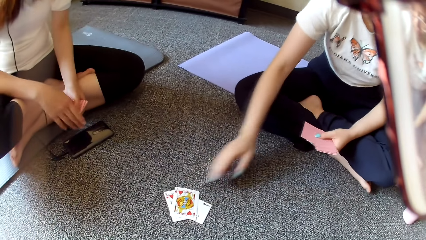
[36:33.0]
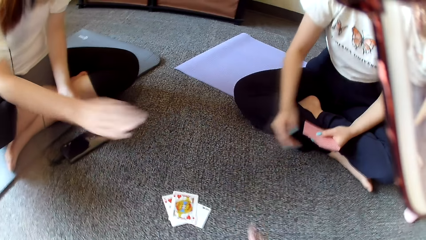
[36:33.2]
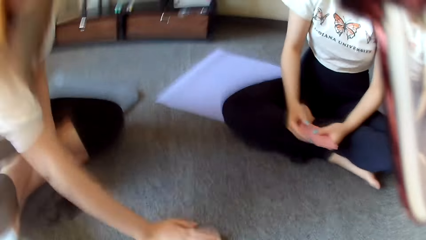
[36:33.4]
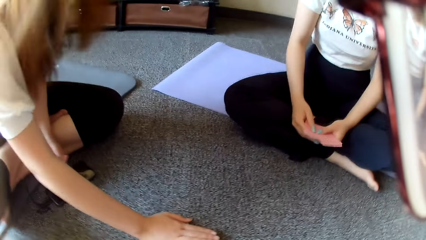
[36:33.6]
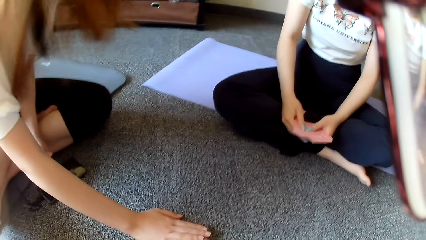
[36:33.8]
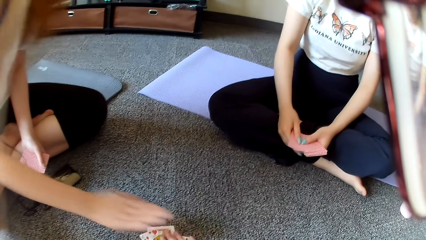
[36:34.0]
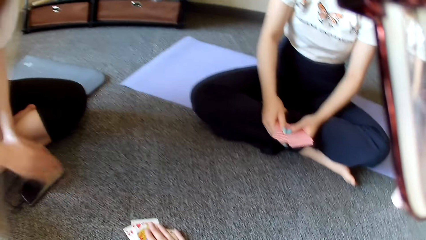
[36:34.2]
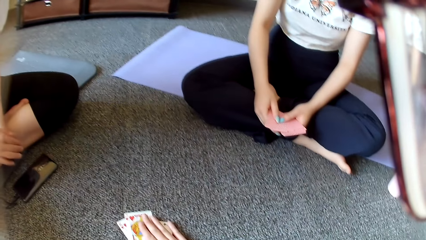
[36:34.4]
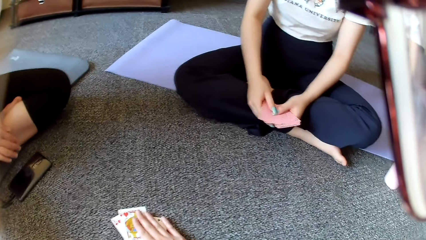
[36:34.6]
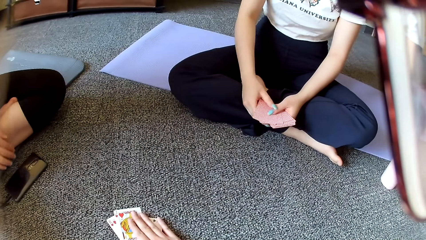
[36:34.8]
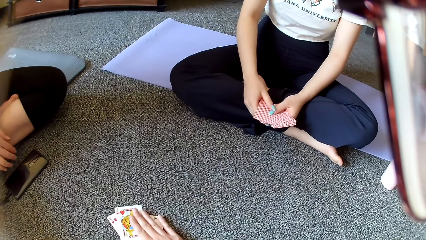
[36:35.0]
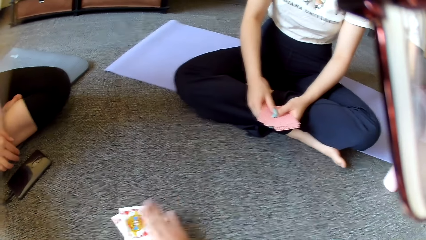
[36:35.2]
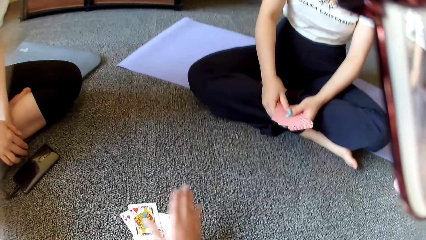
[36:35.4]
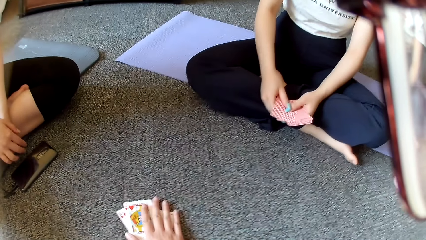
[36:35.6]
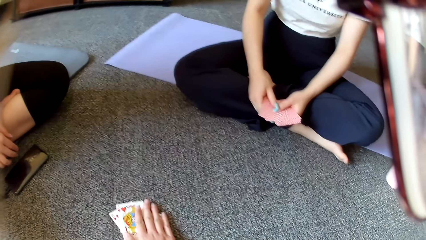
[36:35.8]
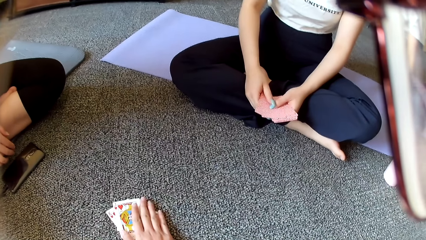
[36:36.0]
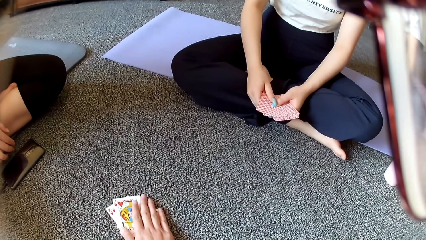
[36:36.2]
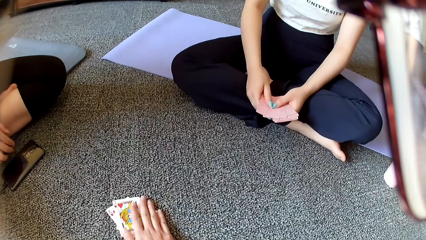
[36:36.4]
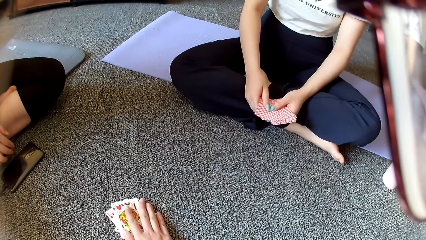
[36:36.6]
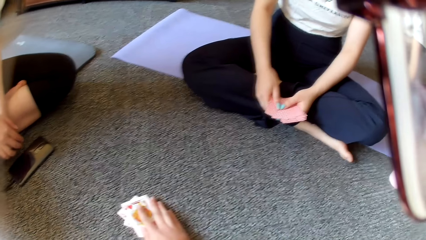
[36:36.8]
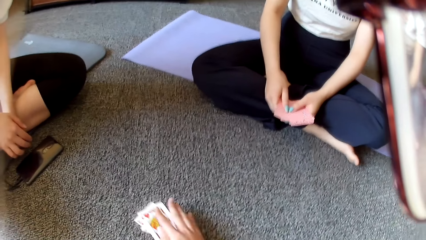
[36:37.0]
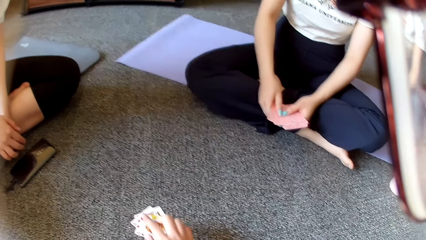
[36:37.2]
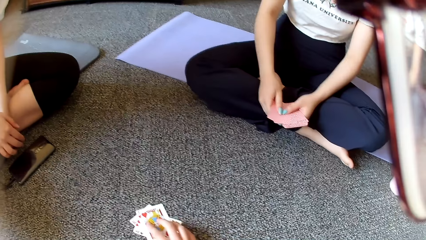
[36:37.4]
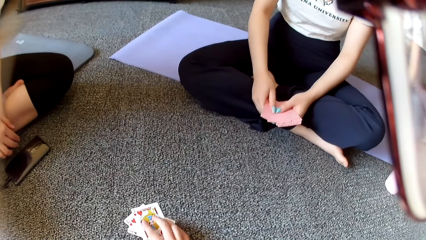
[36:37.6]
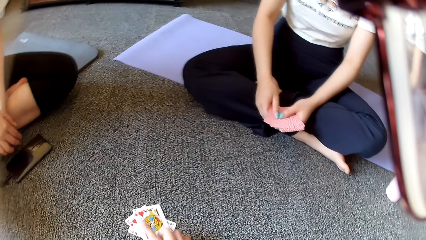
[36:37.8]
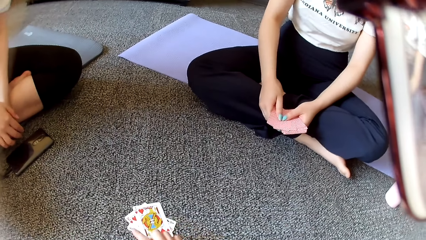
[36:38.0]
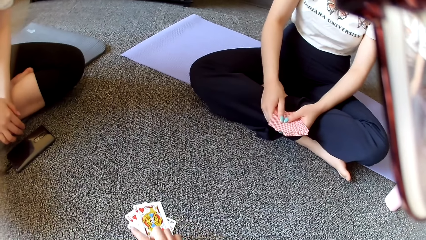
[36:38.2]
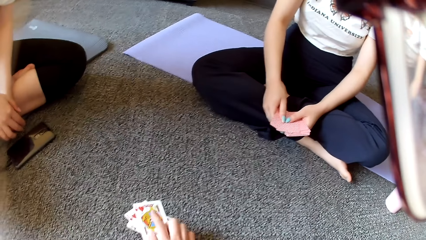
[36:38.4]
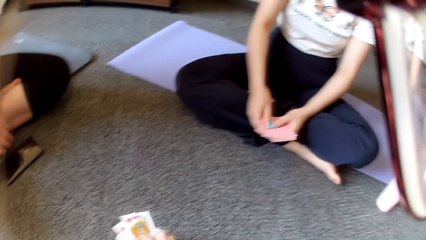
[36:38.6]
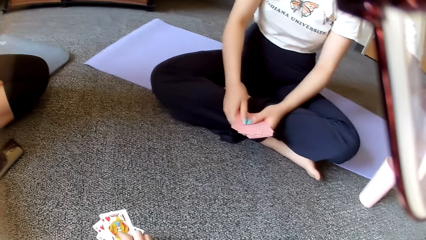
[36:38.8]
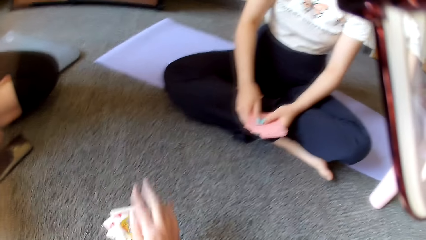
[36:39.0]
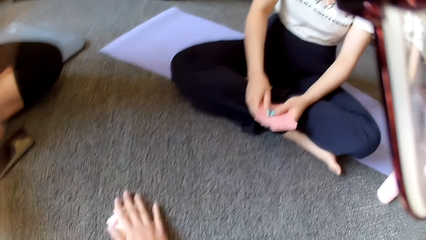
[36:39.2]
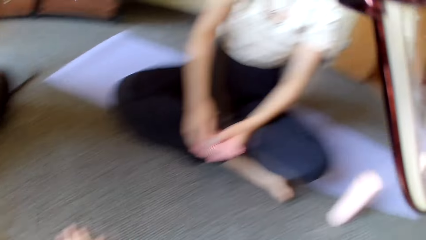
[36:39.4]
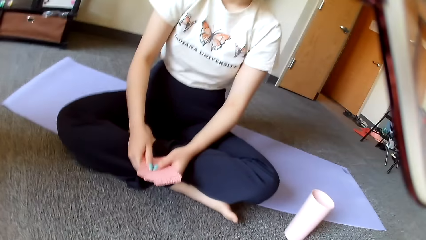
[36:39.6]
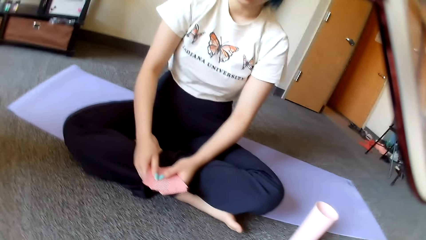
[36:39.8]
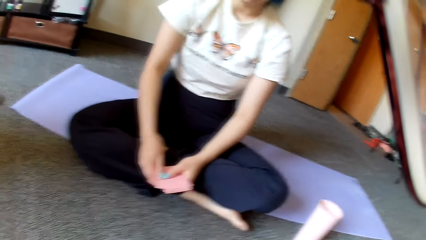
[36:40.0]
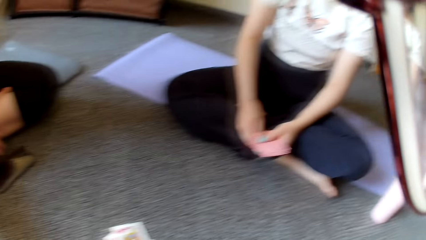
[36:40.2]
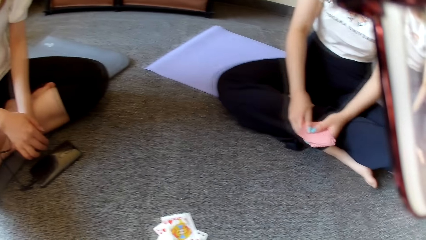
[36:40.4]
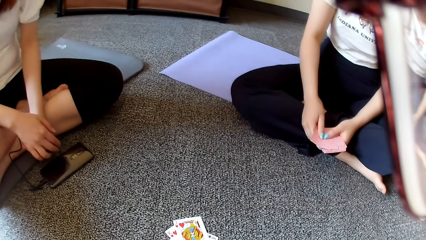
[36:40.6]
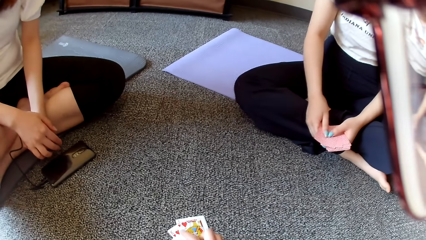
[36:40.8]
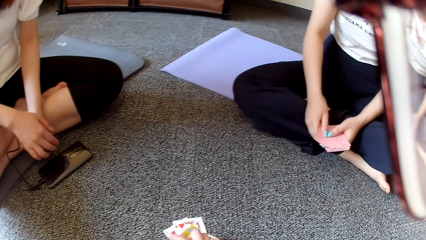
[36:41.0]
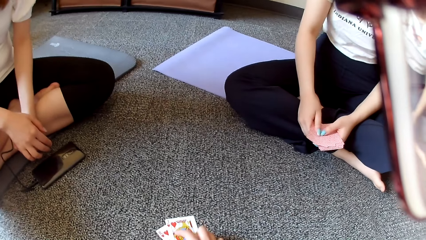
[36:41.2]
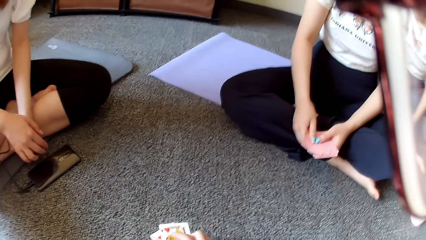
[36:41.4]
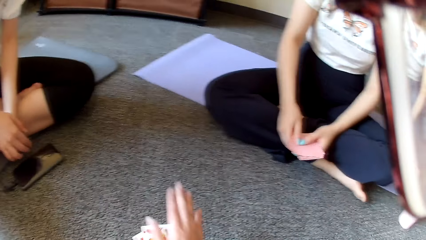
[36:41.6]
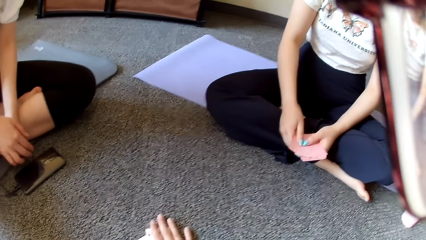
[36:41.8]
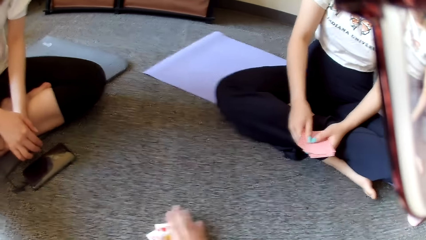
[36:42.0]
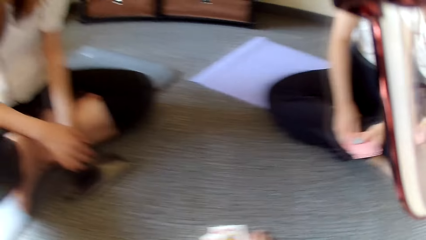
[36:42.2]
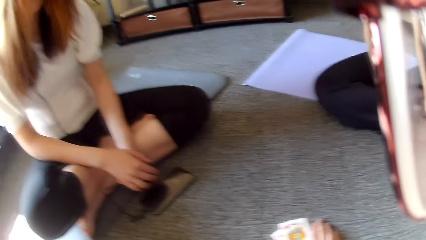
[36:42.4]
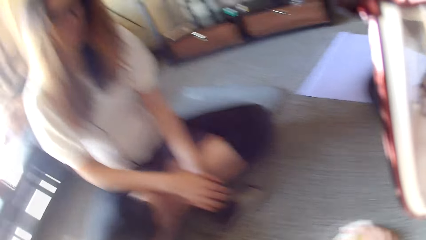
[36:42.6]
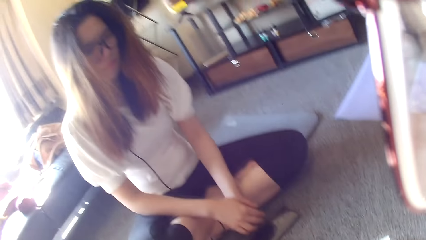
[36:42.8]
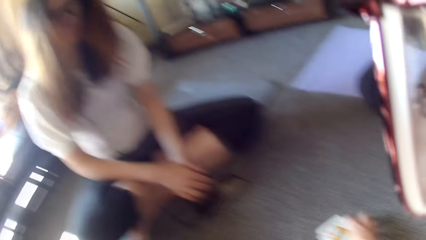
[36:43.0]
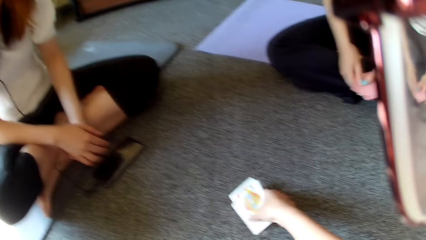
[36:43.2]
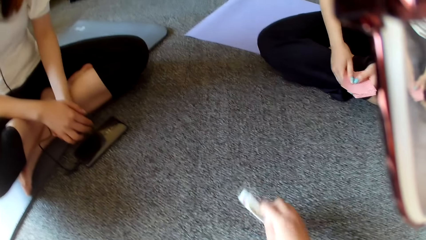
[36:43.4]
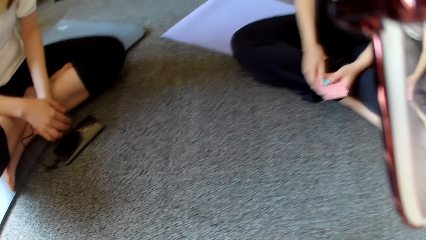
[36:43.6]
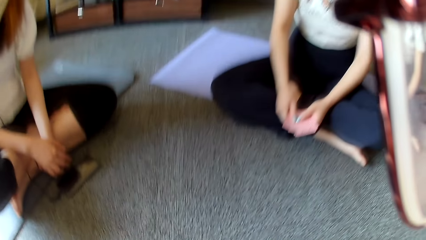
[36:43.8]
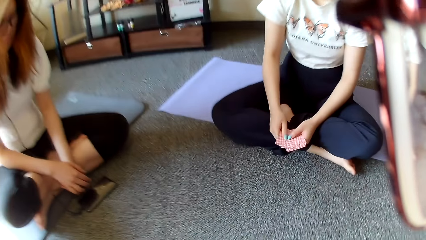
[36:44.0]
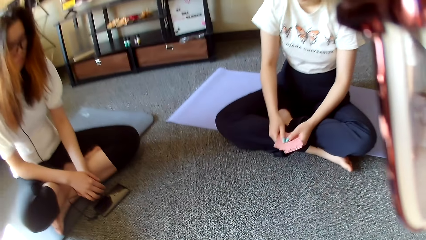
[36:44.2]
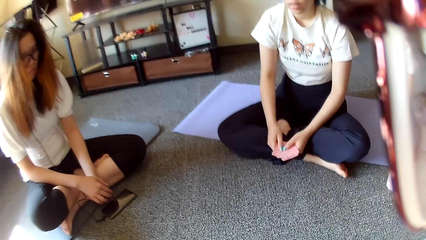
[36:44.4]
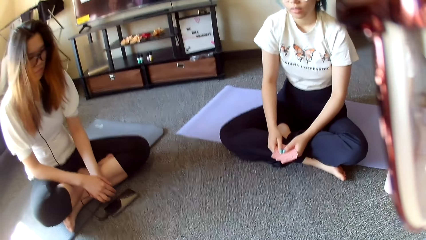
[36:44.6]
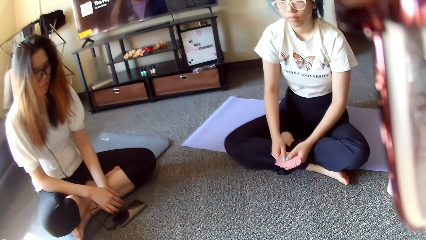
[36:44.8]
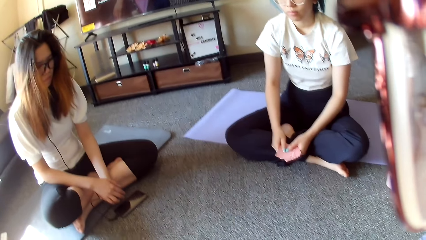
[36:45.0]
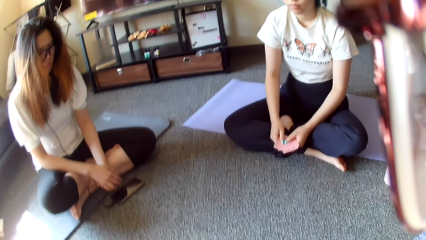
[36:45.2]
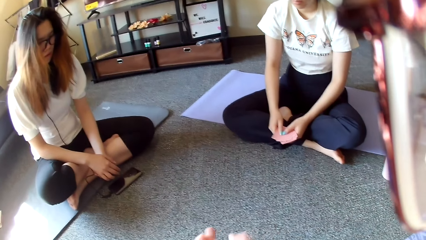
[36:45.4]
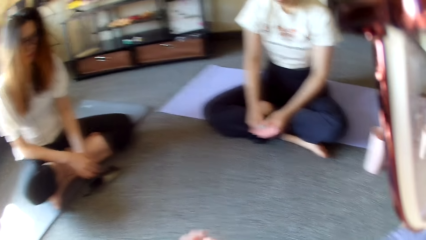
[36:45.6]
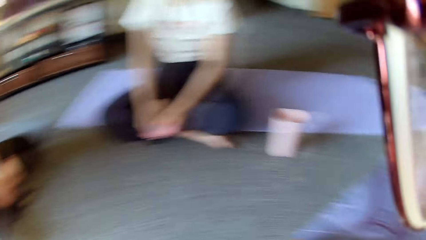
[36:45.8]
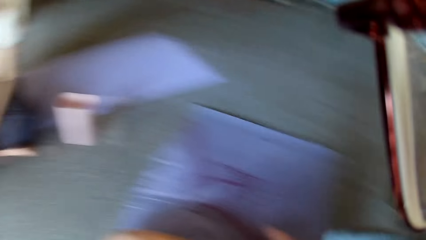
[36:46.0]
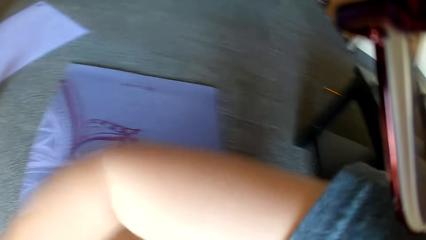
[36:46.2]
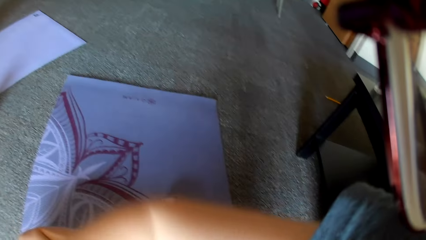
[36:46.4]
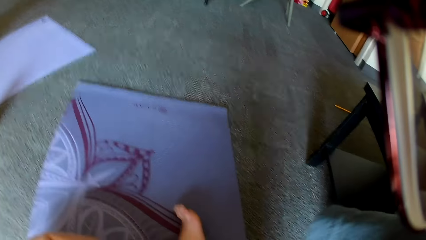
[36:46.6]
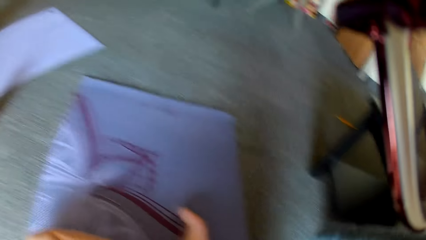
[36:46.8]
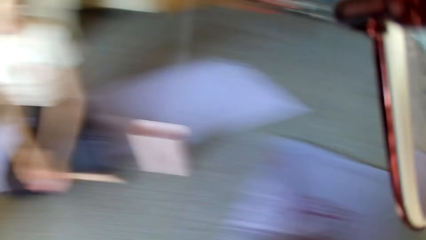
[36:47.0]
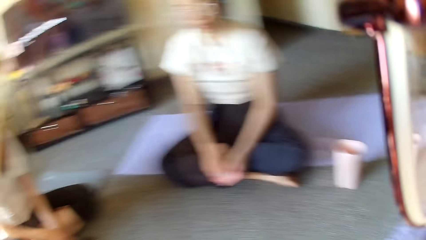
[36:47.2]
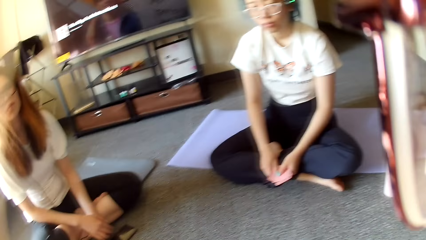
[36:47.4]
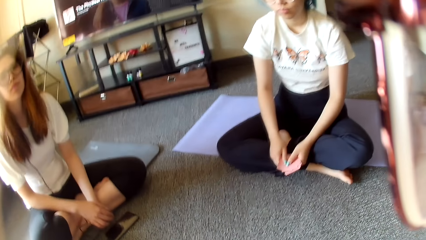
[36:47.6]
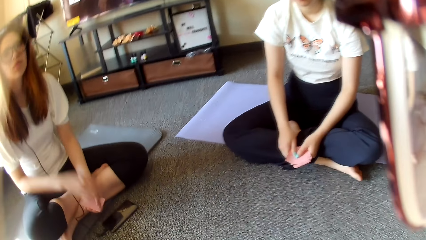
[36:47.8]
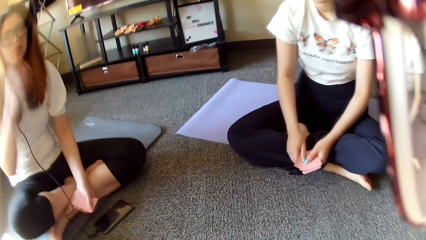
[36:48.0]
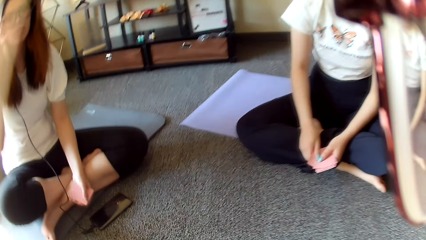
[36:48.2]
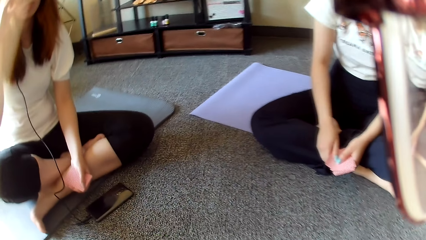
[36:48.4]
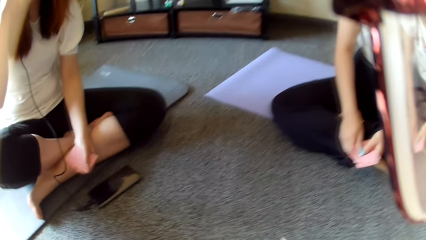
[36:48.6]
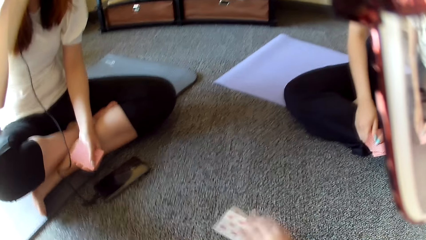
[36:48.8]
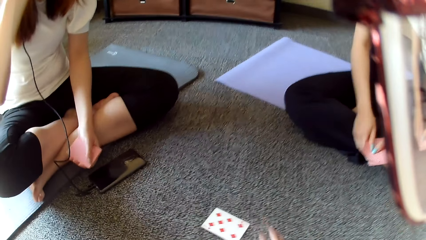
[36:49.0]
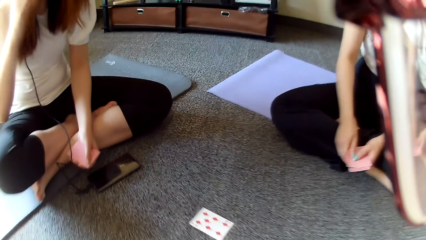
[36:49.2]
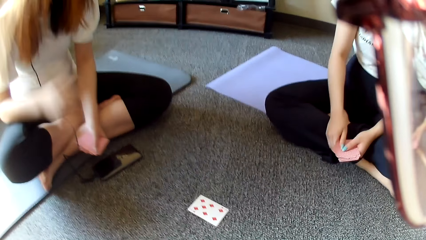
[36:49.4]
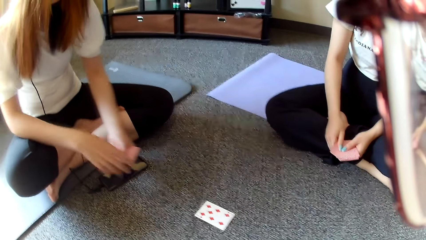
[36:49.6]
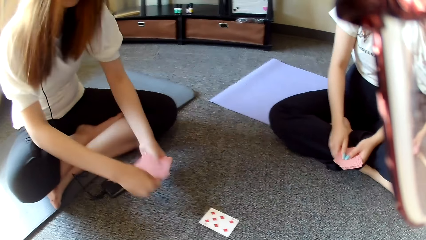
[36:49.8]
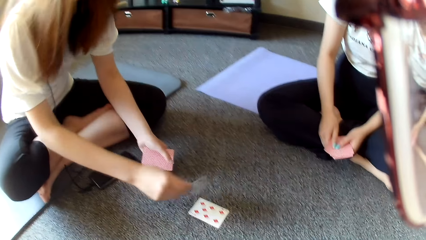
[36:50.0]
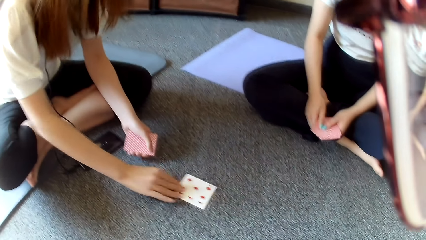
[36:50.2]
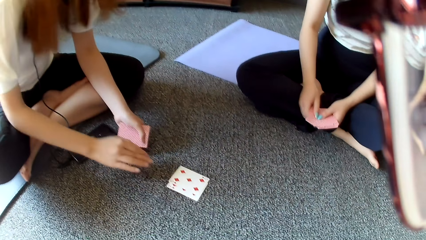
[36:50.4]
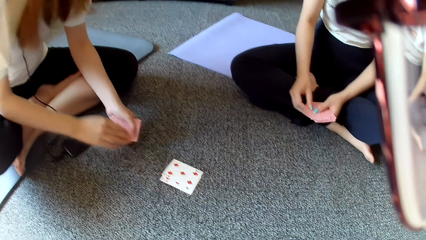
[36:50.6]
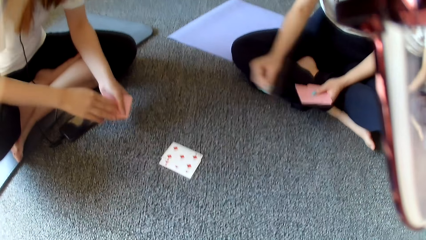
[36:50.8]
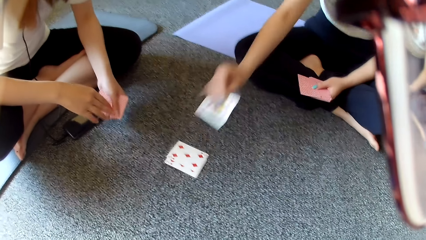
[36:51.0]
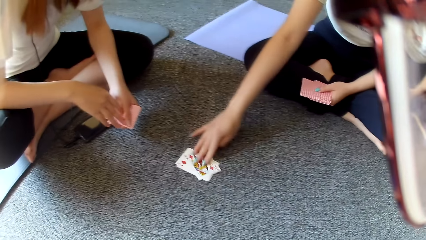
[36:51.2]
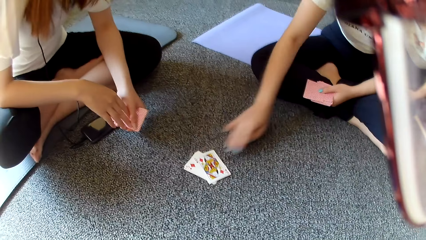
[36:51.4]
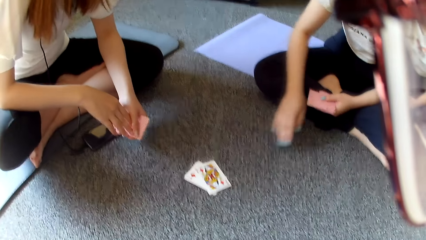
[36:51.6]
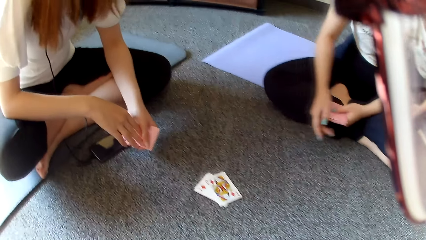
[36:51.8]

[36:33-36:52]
A woman places a card on the floor. Another woman plays poker, holds the cards, and taps on the floor. The camera wearer picks up the cards and taps on the floor. They pick up a card on the floor. They look around and turn. The other woman raises the hand. The camera wearer places a card on the floor. The other woman plays poker and places a card on the floor. The first woman places a card on the floor and plays poker.
